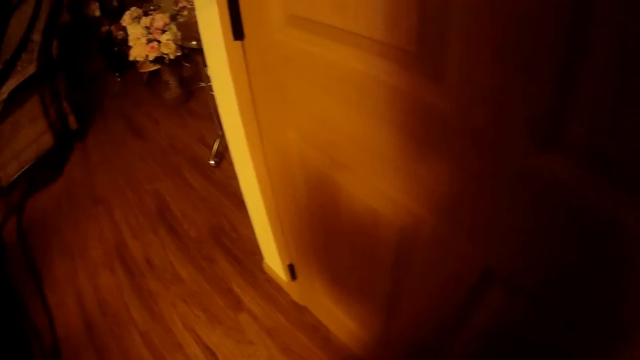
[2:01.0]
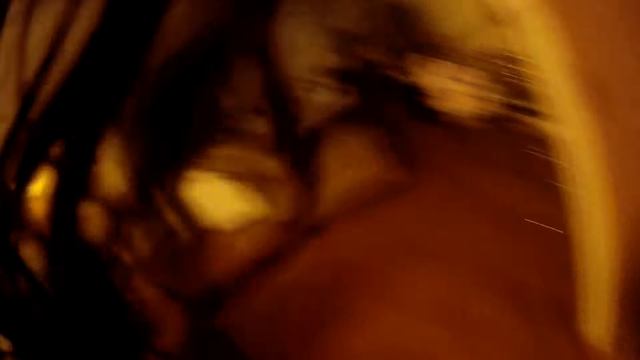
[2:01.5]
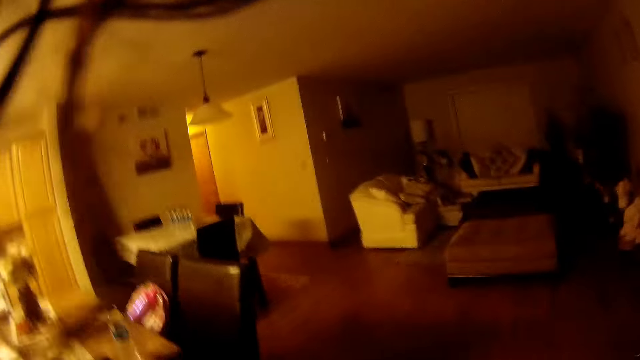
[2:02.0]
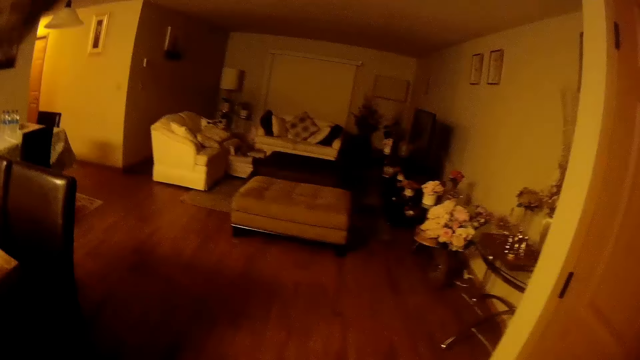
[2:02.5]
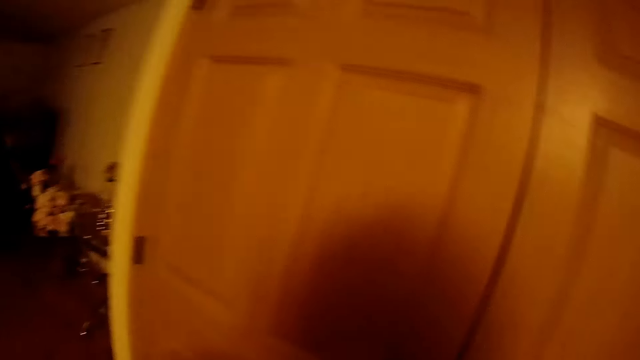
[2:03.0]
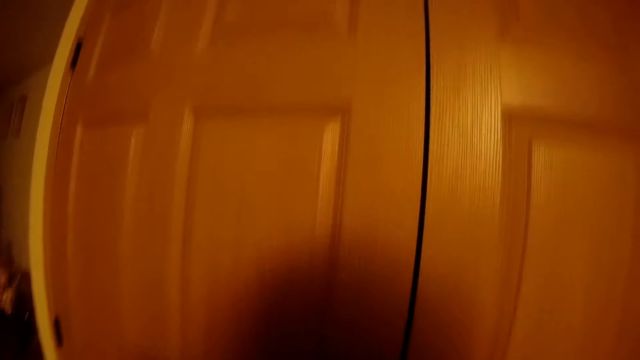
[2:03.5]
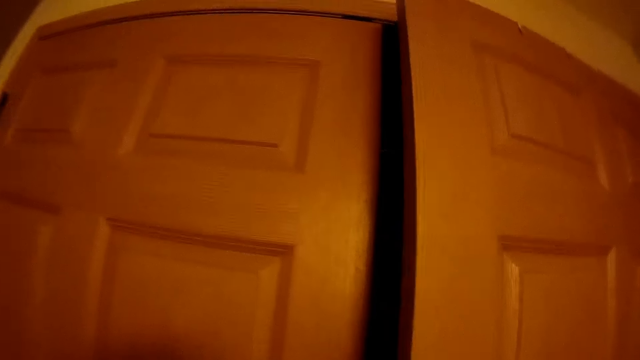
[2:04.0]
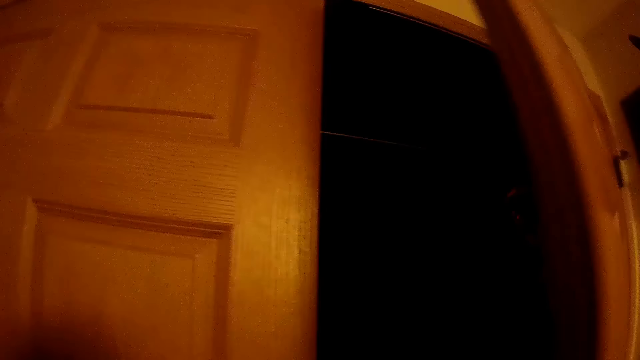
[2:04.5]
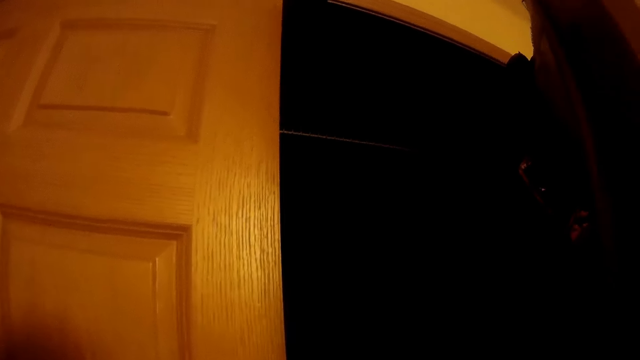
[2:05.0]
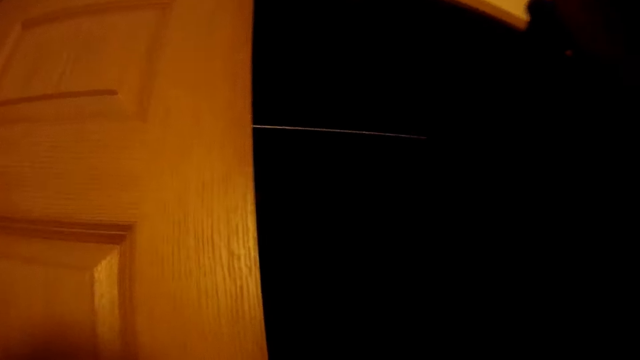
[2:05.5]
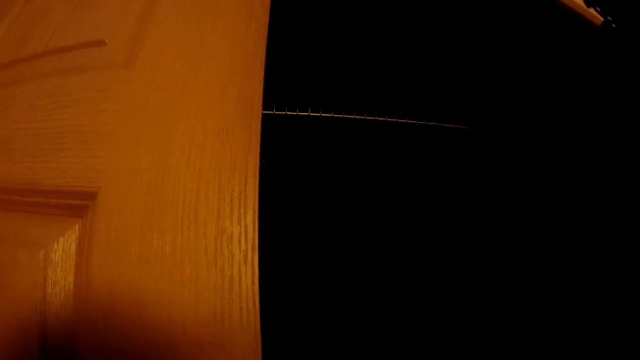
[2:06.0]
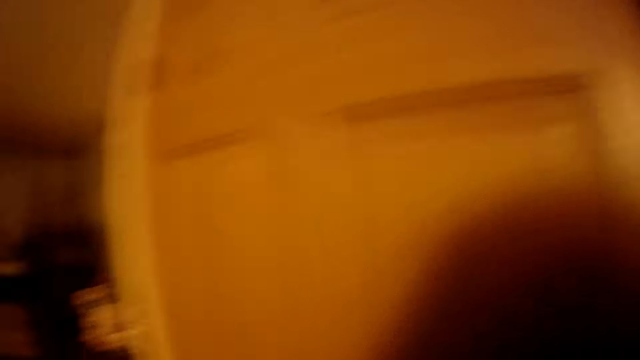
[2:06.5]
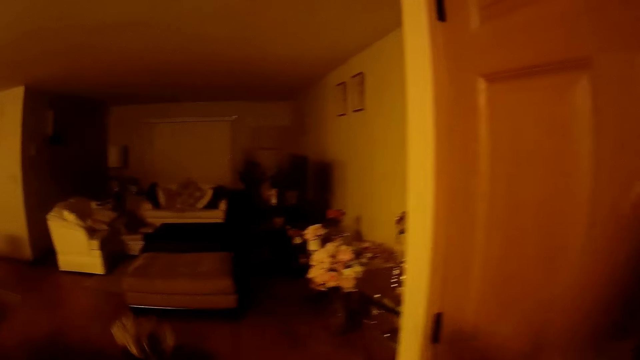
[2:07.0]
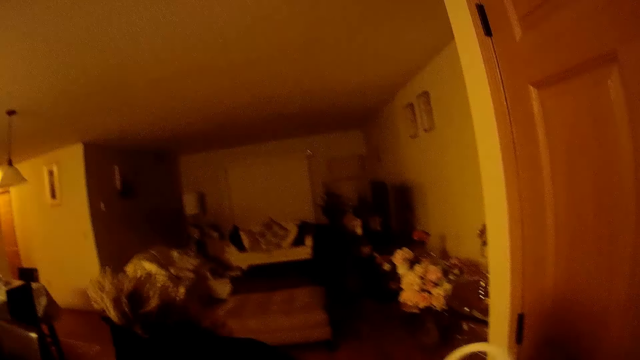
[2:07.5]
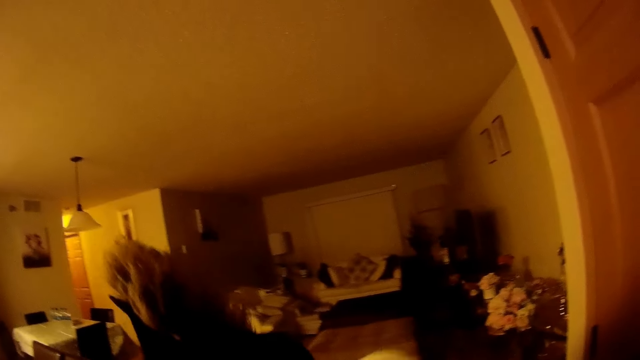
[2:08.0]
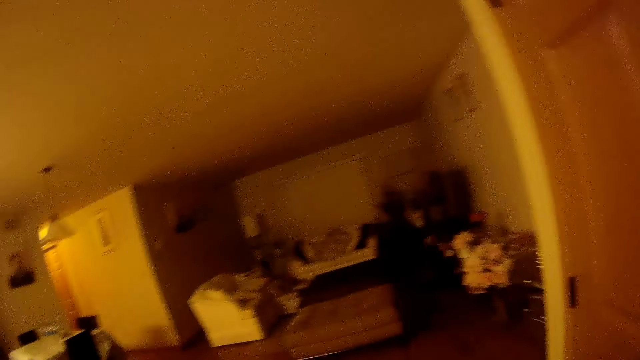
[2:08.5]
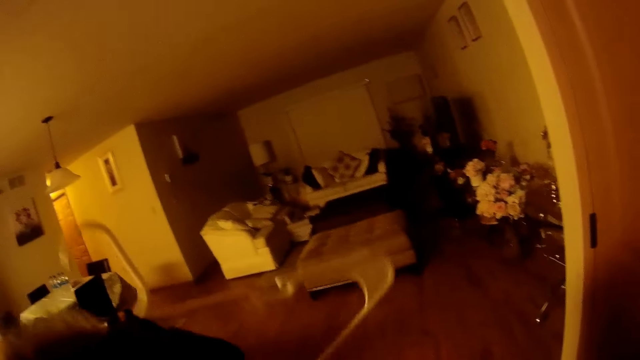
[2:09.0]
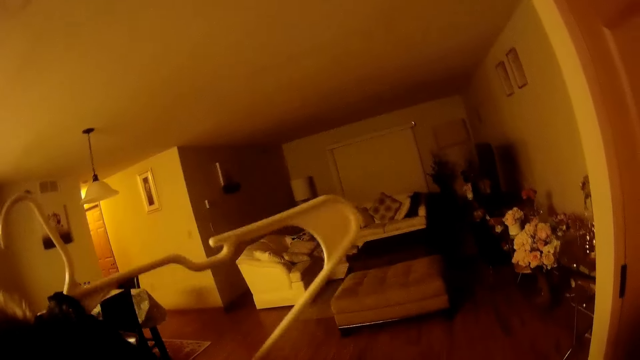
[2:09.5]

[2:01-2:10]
The camera wearer opens a cupboard with her right hand. She picks up a hanger. She puts the hanger in her right hand into the coat in her left hand.

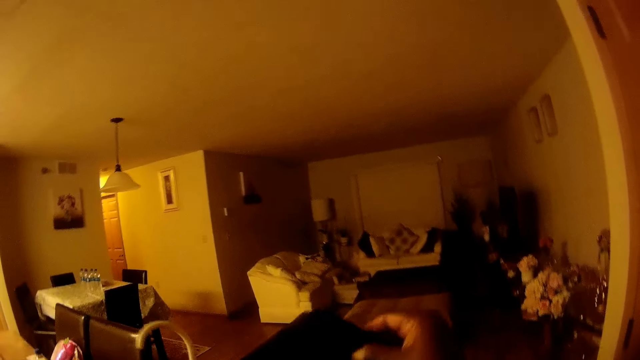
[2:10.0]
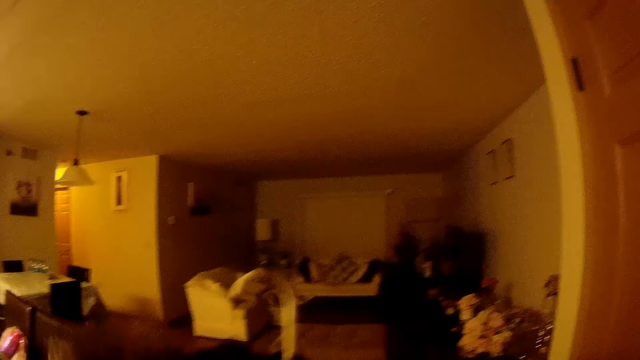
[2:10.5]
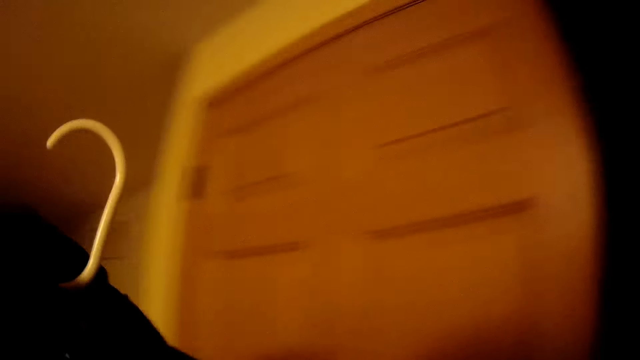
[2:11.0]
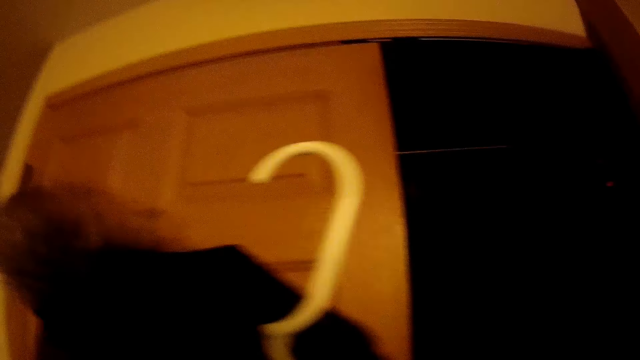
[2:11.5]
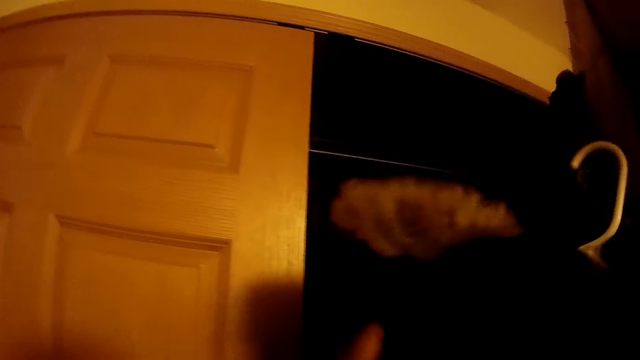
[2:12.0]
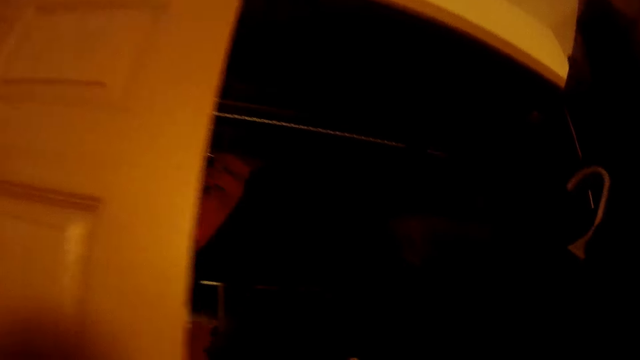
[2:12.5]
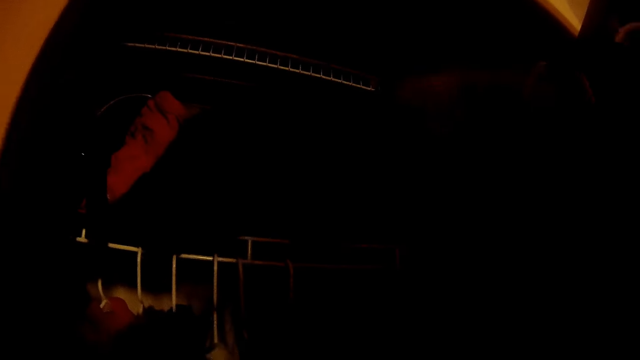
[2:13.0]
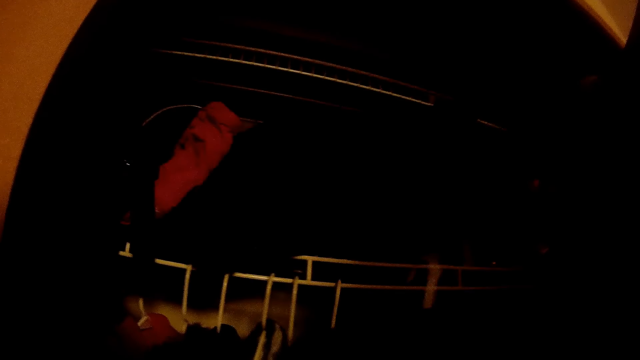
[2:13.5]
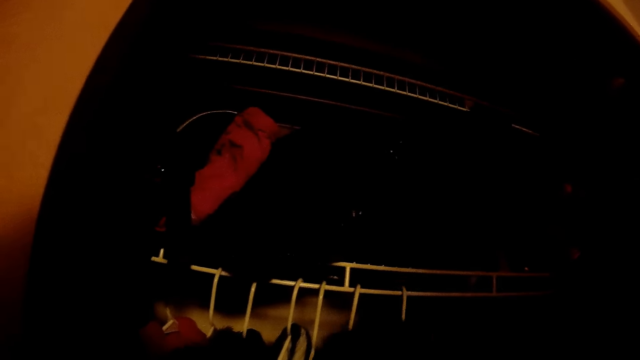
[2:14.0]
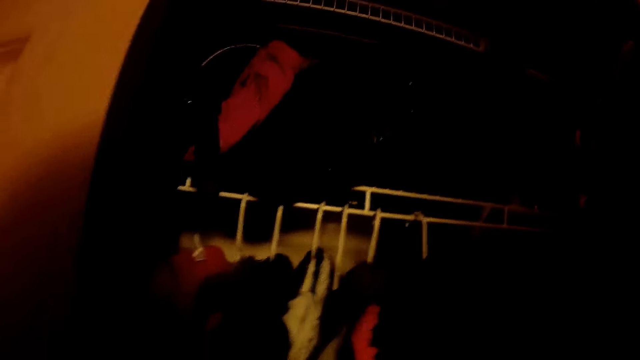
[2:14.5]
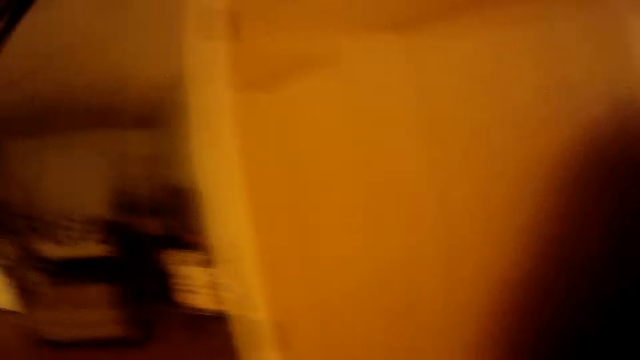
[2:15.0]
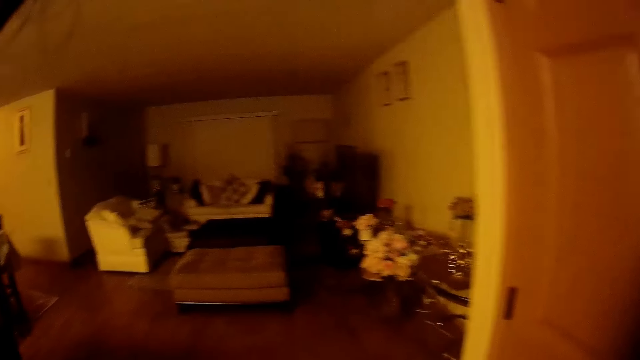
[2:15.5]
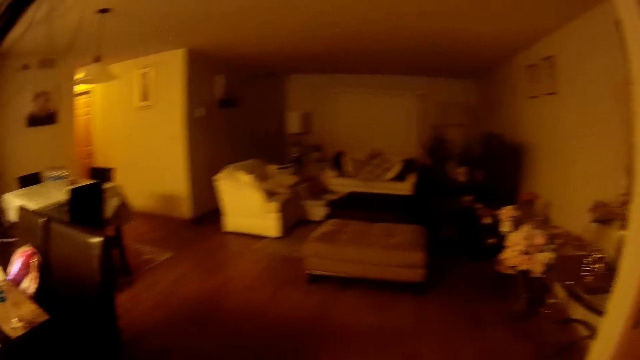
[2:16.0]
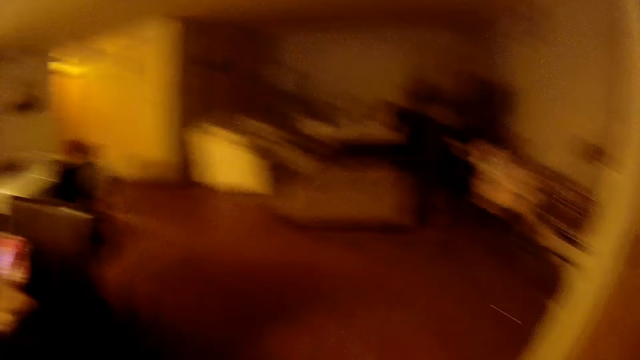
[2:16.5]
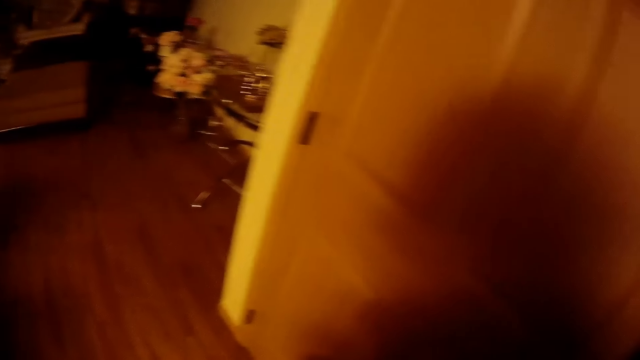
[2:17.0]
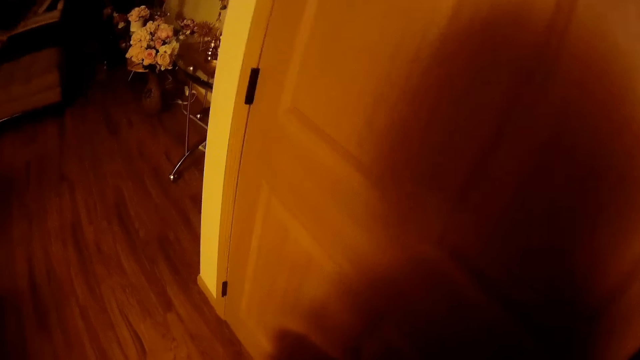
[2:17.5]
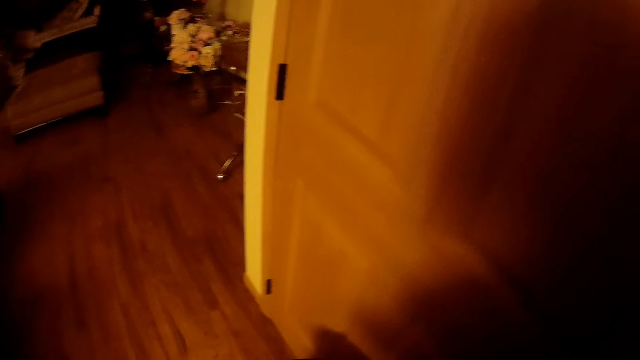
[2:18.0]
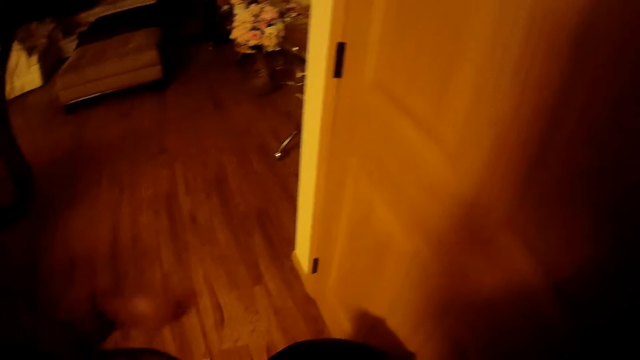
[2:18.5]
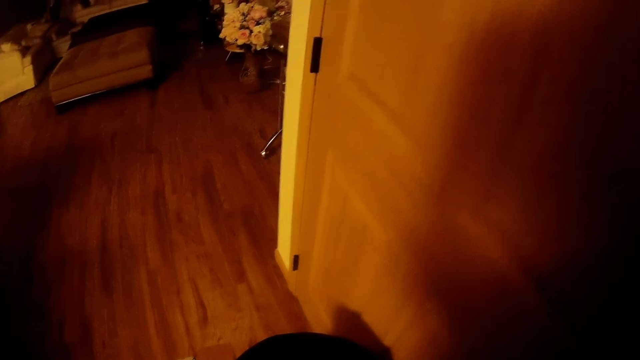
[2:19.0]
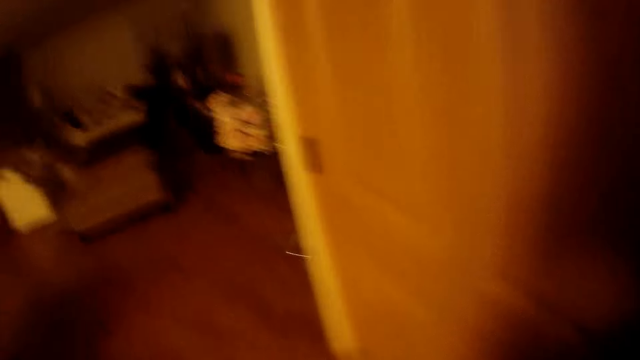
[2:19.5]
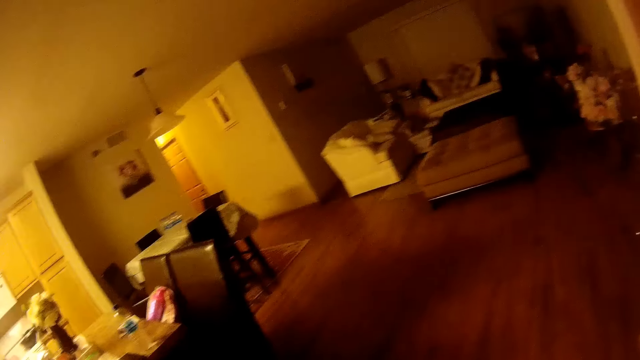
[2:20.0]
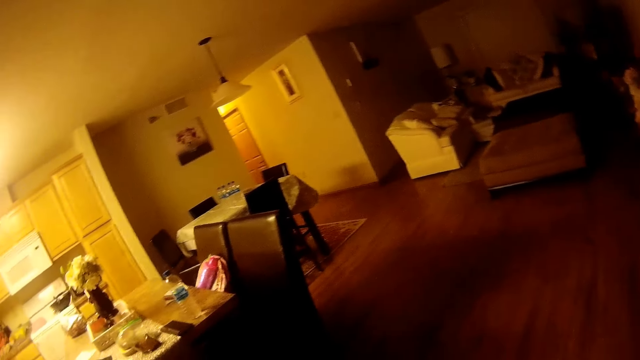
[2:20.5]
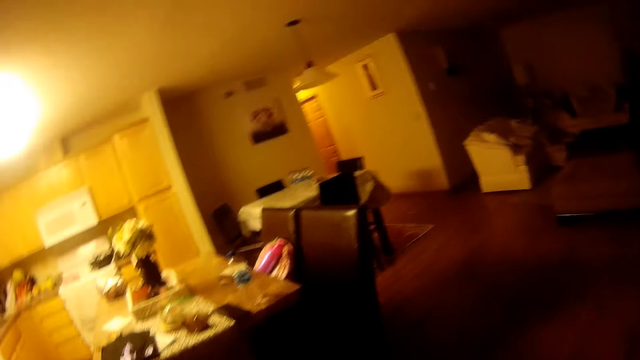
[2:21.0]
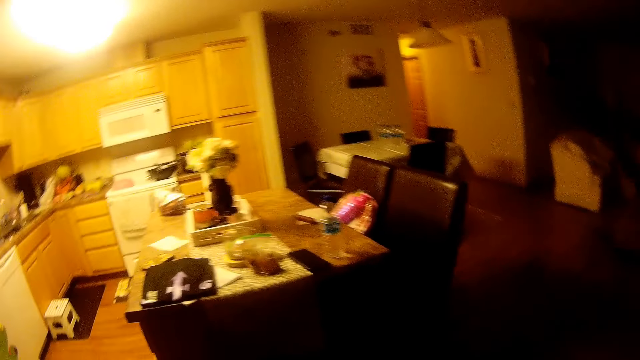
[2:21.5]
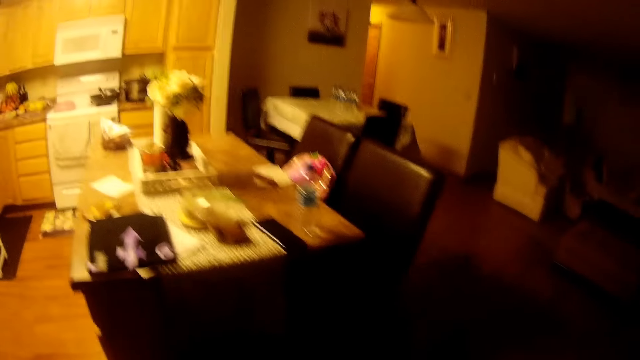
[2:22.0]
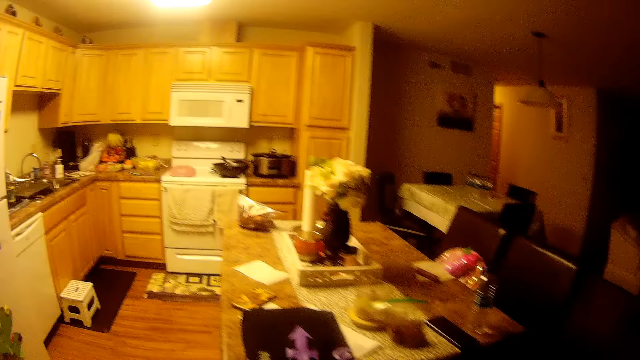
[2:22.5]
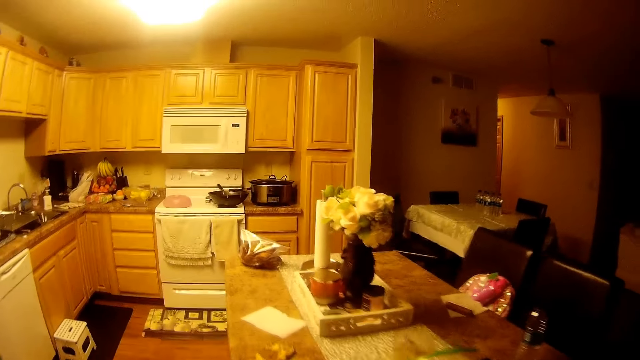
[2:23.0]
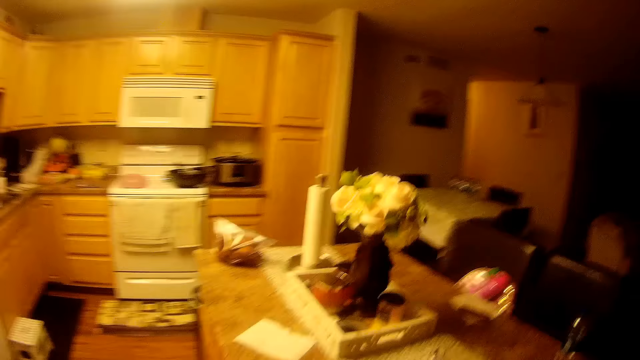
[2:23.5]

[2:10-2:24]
The camera wearer hangs the cloth on a hanger. She transfers the coat from her left hand to her right hand. She hangs the coat in the cupboard with her right hand. She moves a hand.
